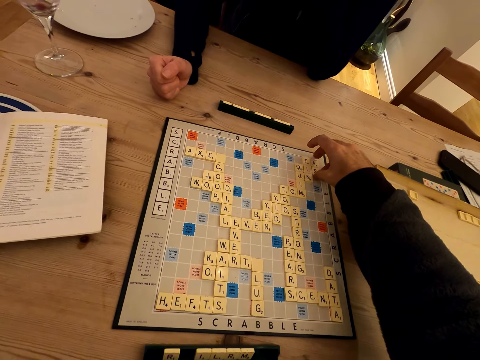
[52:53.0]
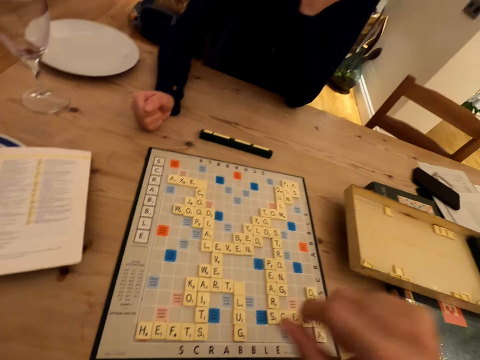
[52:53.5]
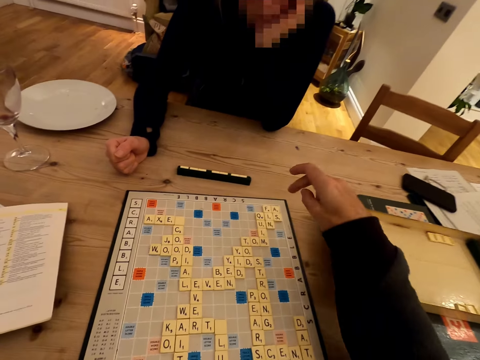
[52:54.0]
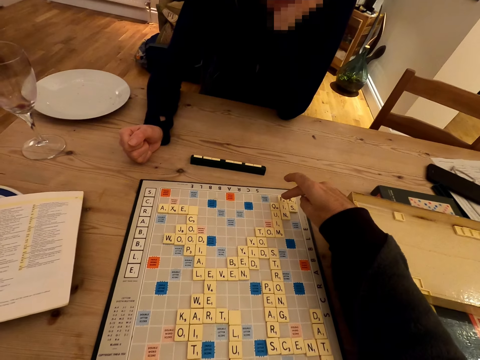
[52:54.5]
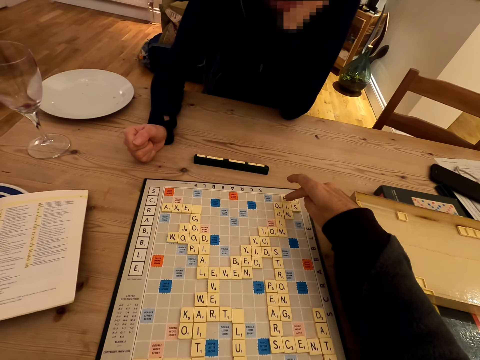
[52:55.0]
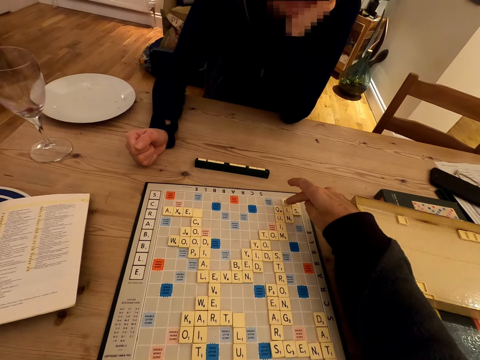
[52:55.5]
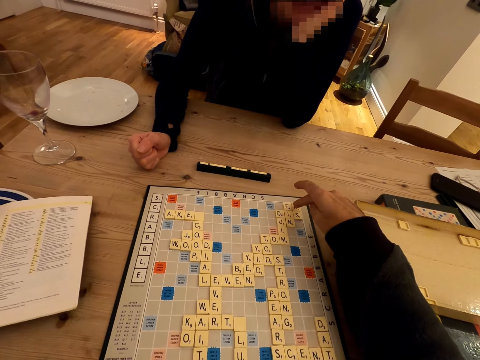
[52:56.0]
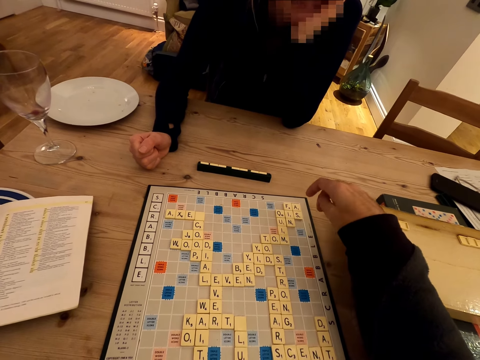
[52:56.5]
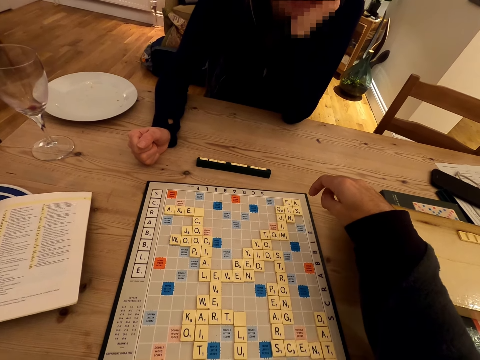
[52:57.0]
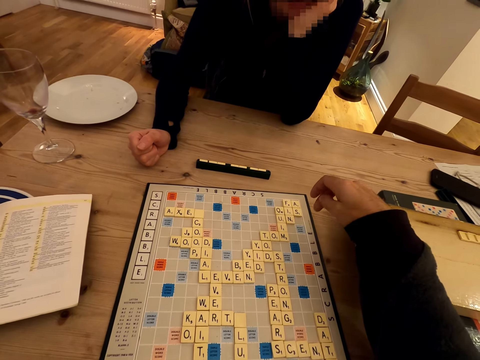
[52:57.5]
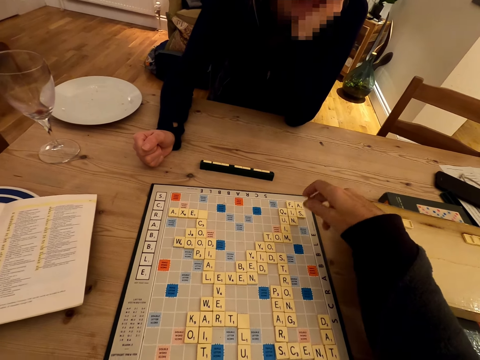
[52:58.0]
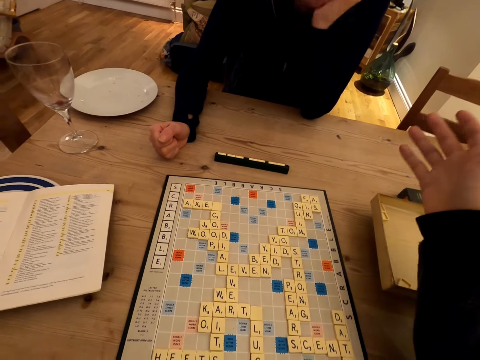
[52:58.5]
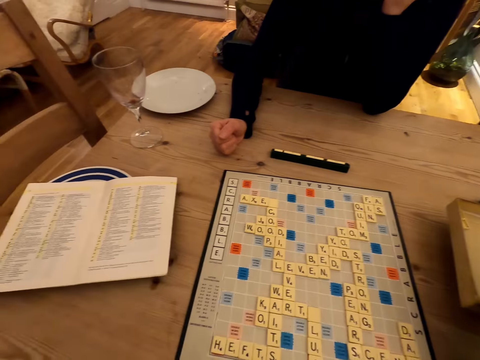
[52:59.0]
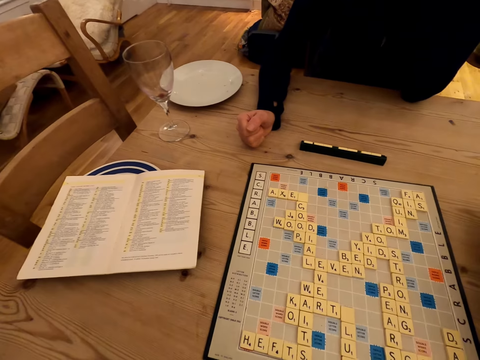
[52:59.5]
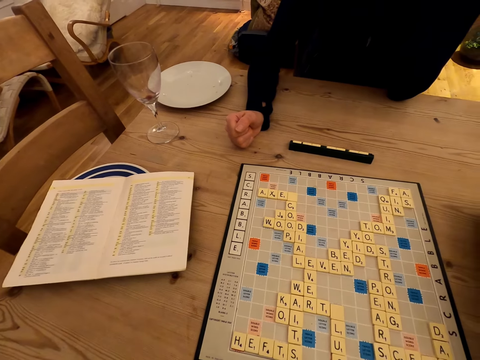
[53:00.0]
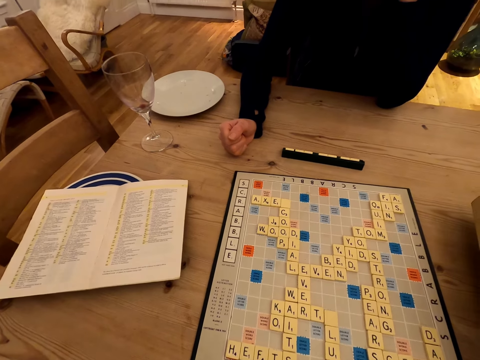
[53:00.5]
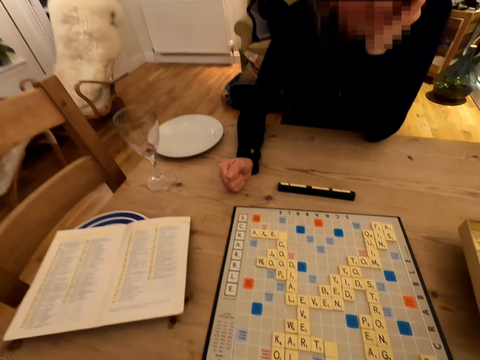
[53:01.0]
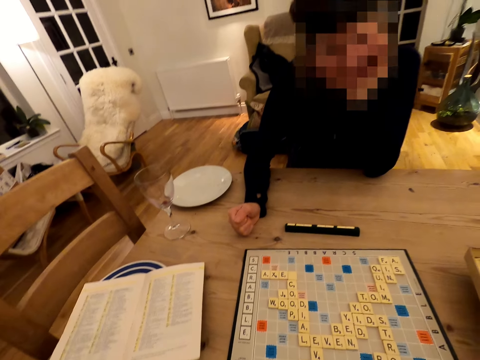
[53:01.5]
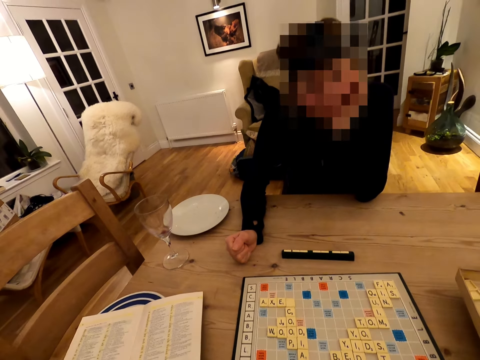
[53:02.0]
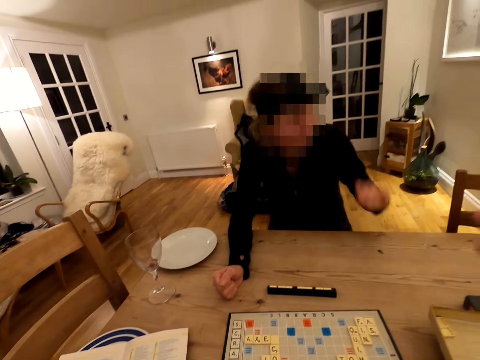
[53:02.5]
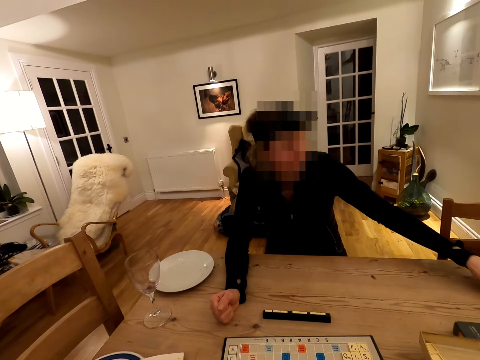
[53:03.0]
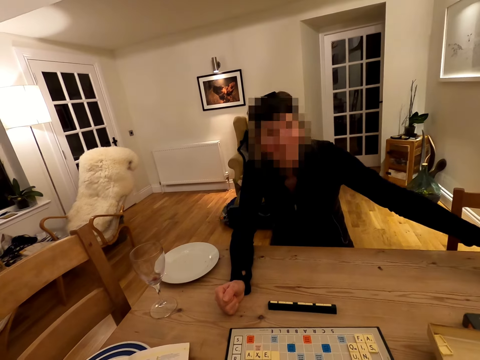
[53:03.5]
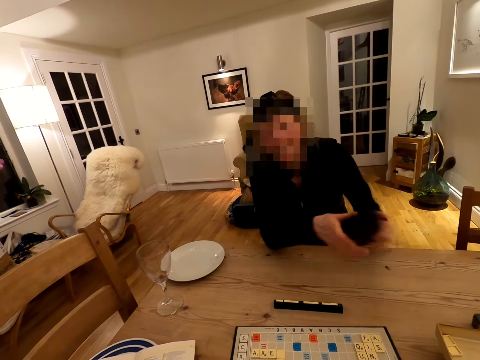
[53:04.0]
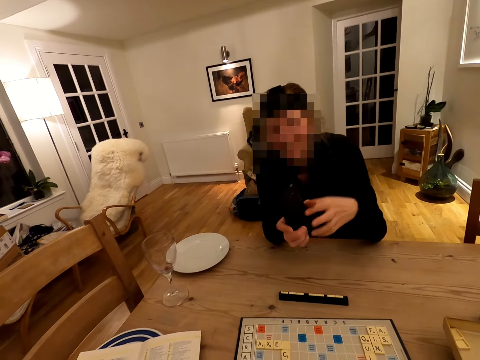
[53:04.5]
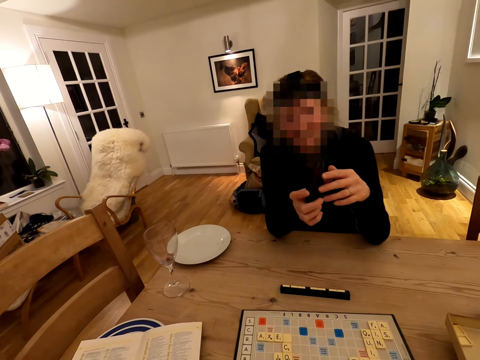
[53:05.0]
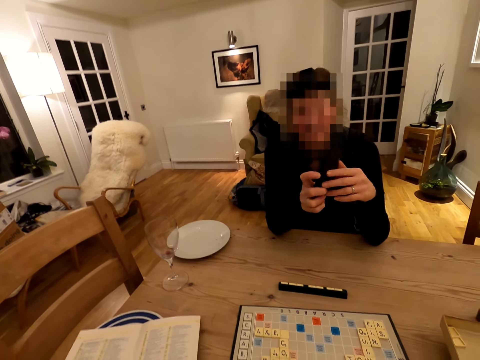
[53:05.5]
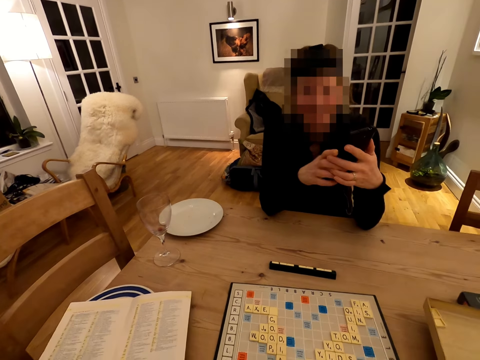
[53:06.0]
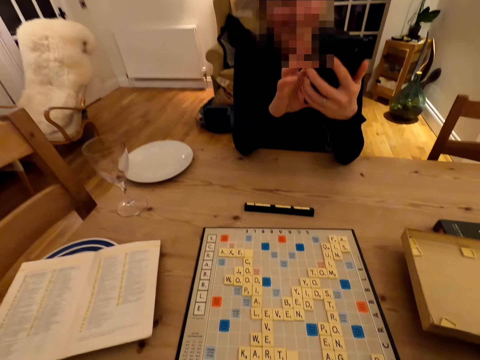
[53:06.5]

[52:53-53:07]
A woman converses with the camera wearer. The woman moves hands. The camera wearer responds to the woman. They hold a phone. The woman uses her phone.

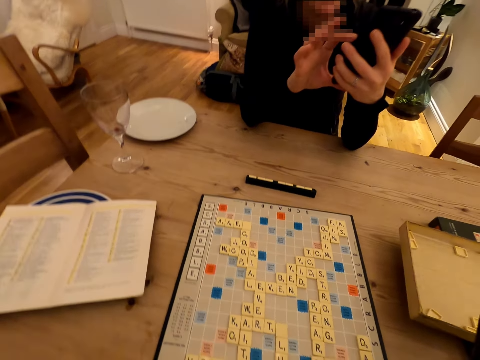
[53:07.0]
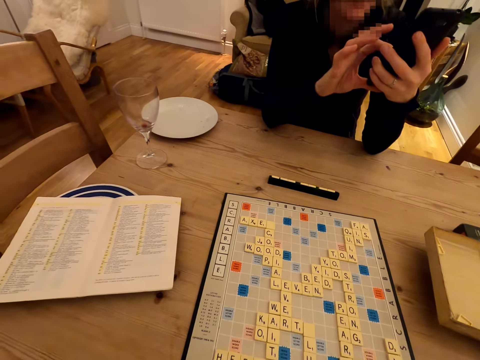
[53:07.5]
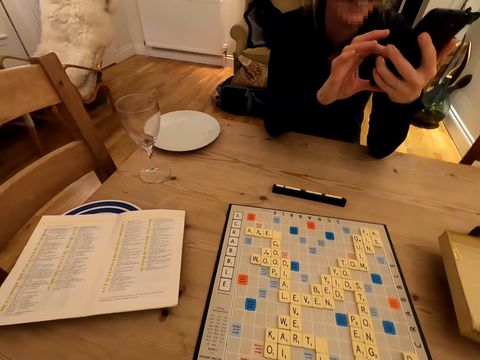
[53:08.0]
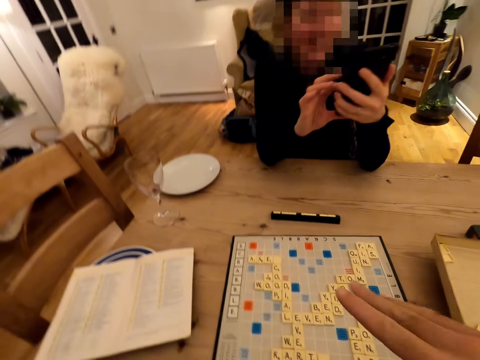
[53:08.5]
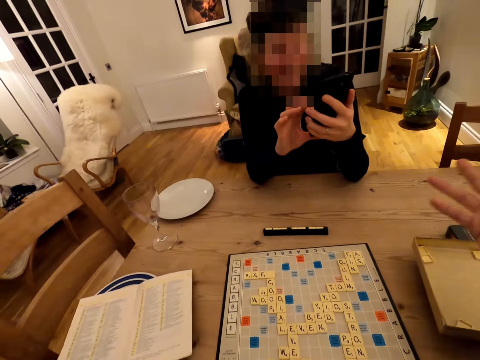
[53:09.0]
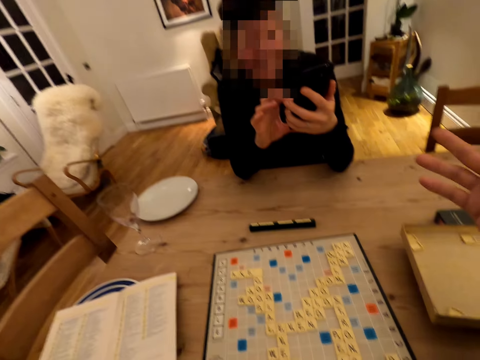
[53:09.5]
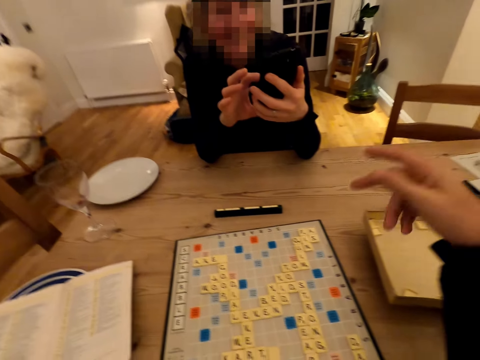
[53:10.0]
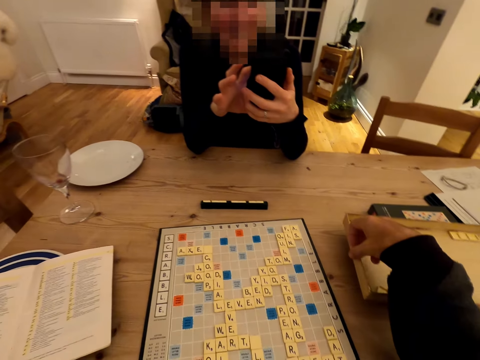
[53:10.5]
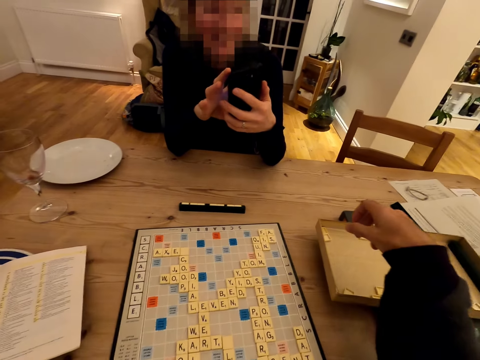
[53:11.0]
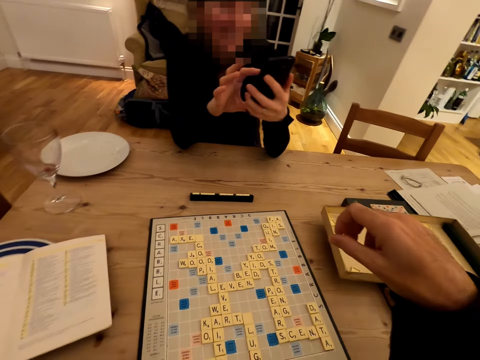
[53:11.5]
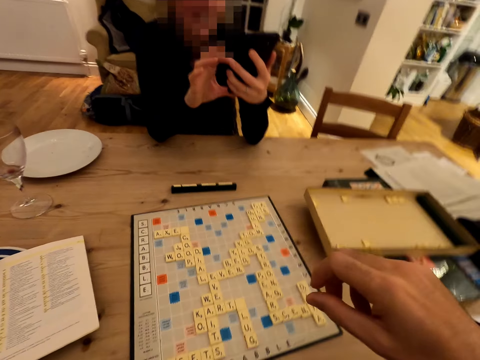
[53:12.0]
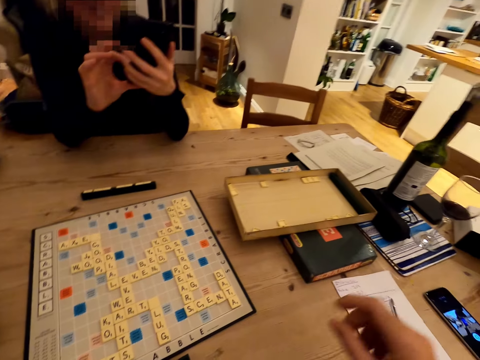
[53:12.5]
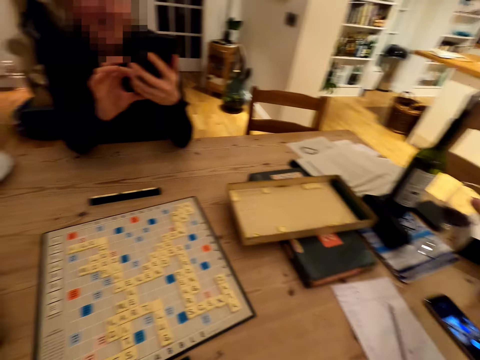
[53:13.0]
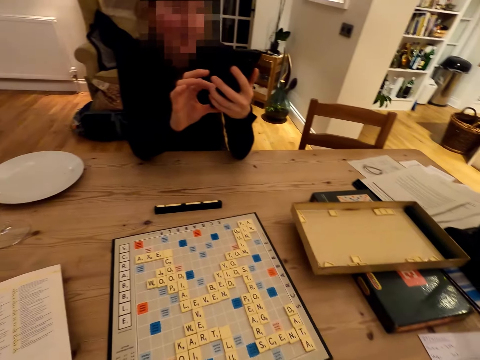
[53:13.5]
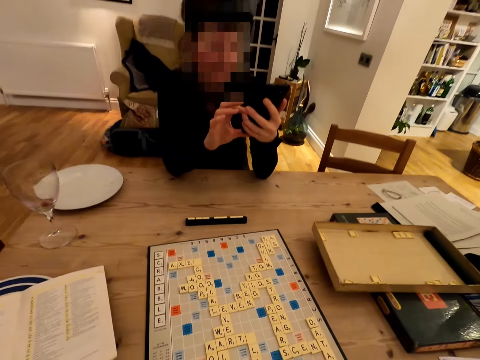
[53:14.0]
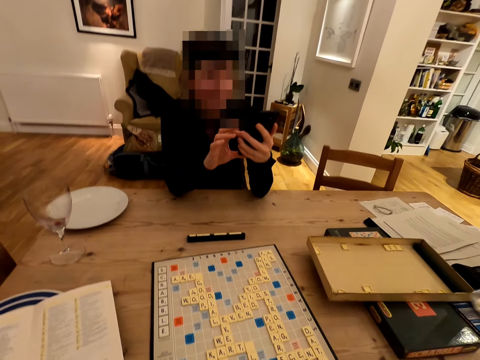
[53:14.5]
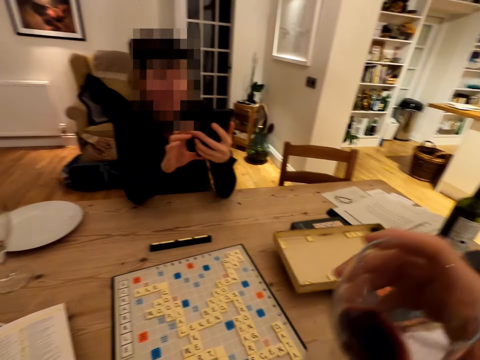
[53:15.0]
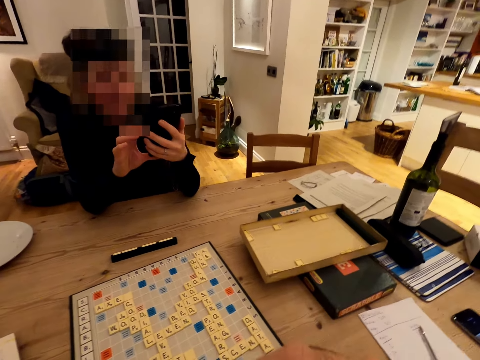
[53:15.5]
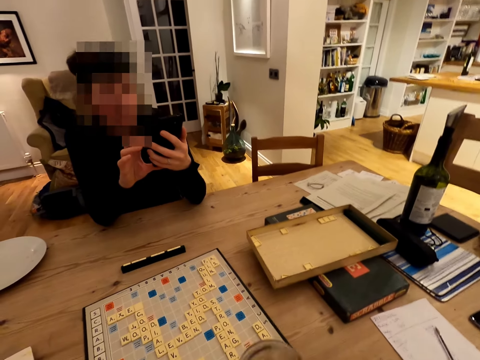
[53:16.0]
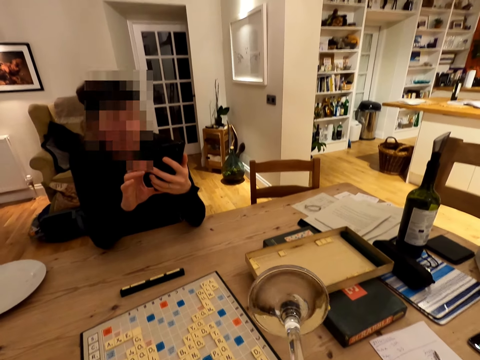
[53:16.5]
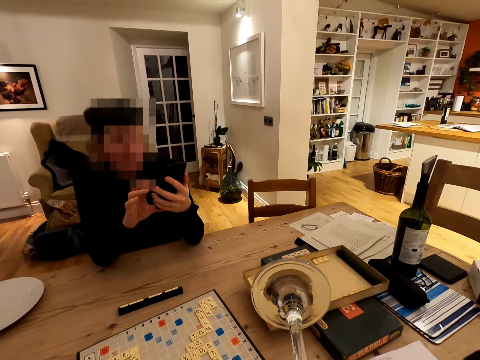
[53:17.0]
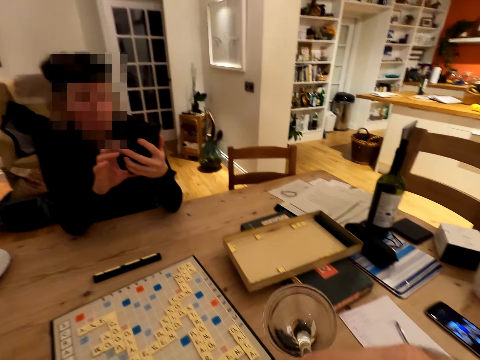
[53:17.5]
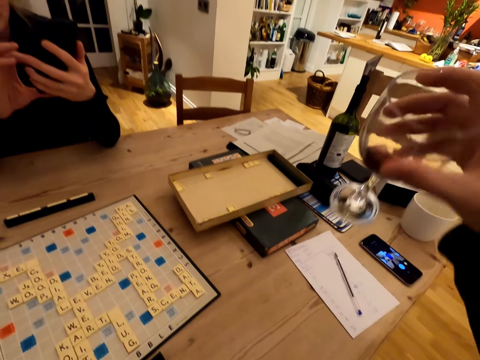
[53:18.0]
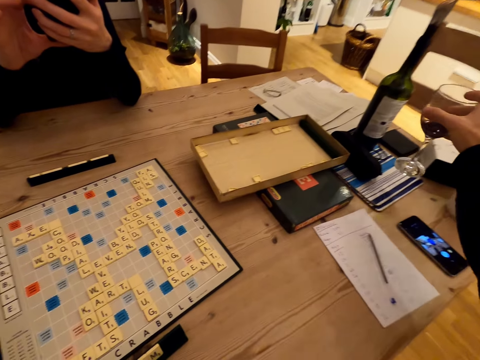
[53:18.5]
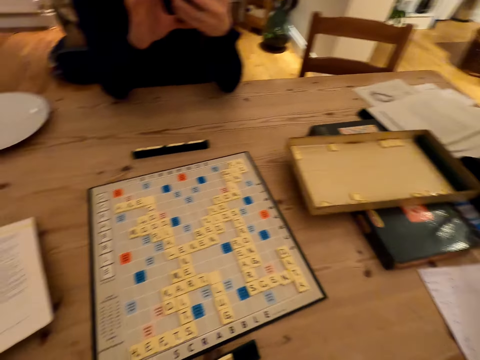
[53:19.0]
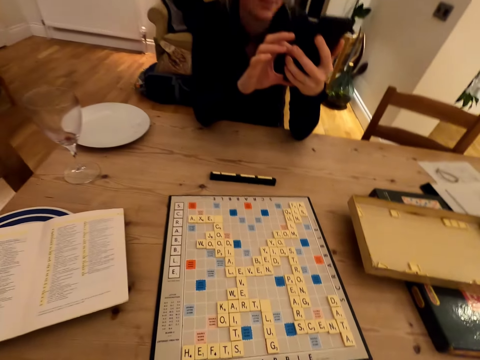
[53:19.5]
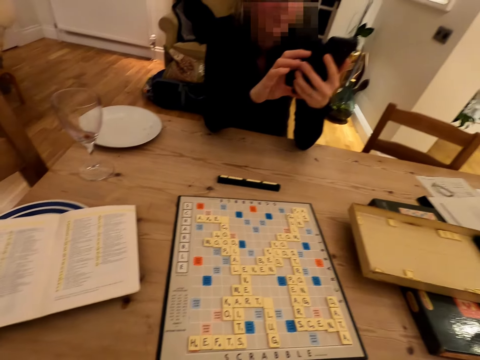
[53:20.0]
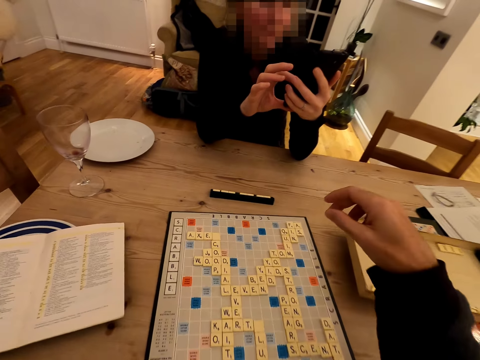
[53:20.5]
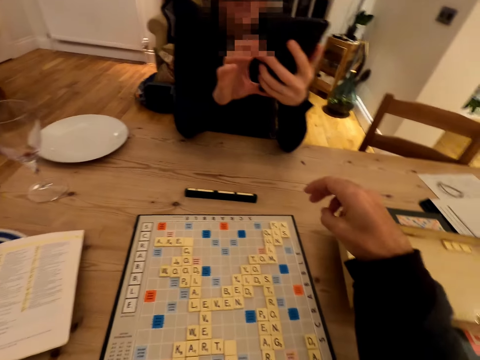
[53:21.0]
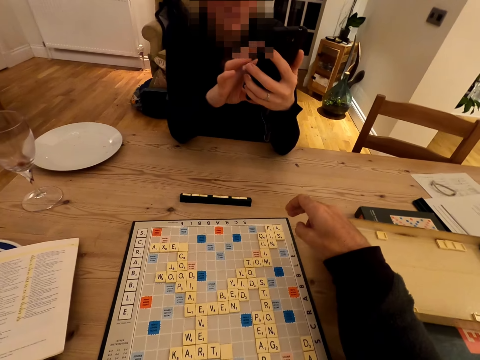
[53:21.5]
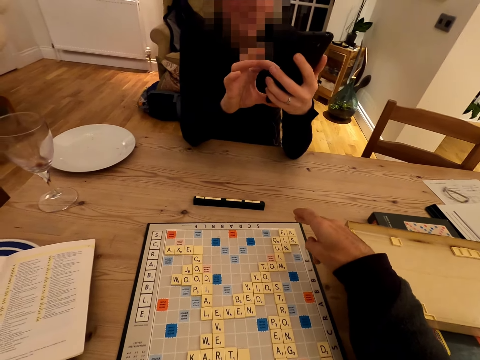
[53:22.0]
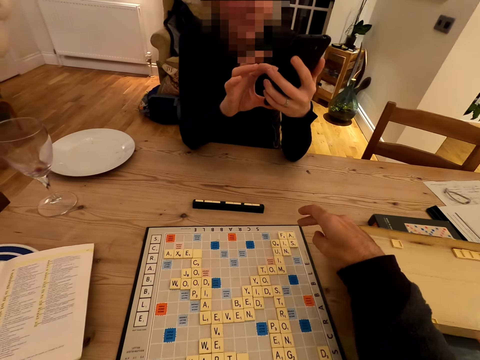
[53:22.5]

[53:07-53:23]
A woman moves hands. The camera wearer converses with the woman. The woman drinks wine. The camera wearer drinks wine and puts away the glass of wine. The woman moves hands.
